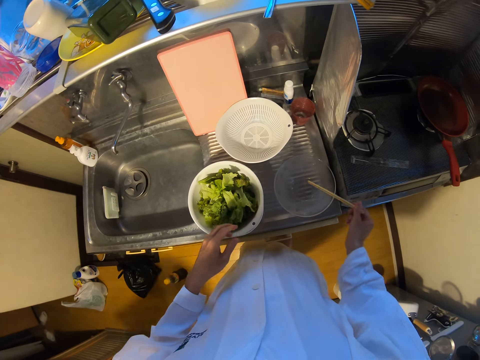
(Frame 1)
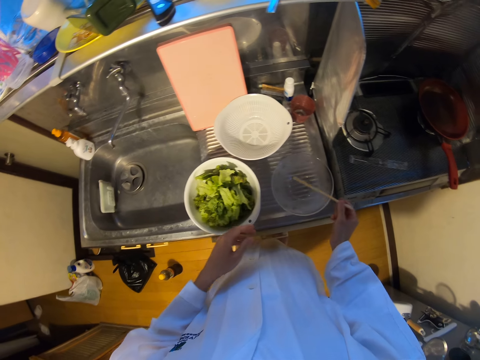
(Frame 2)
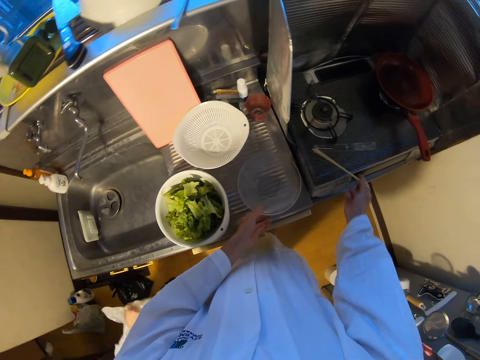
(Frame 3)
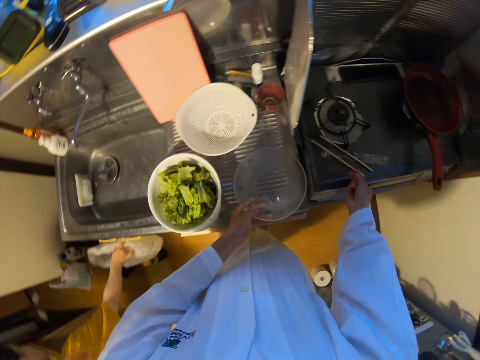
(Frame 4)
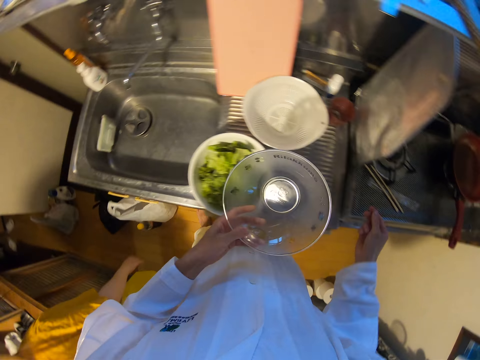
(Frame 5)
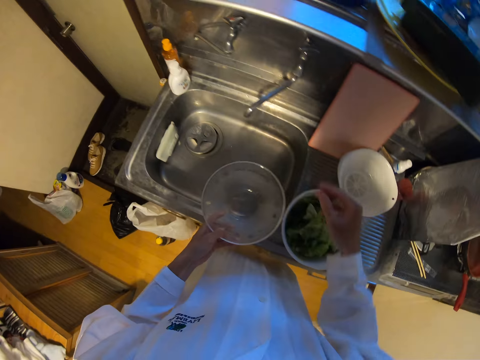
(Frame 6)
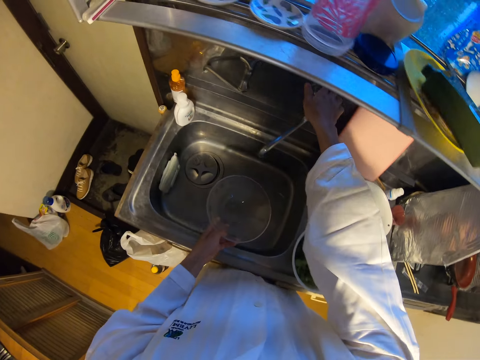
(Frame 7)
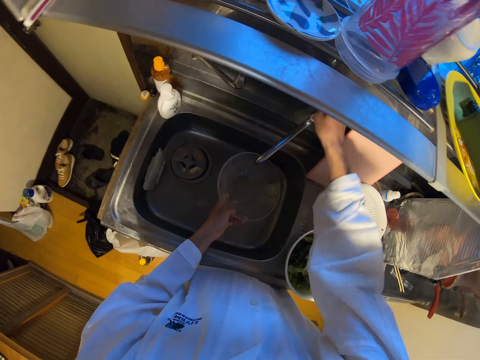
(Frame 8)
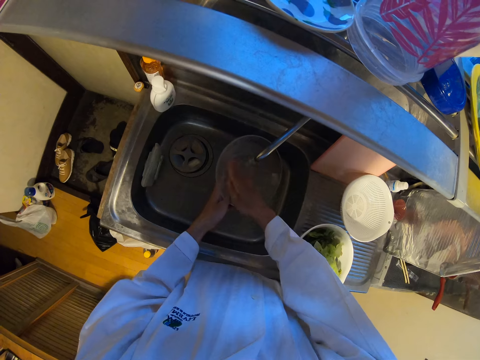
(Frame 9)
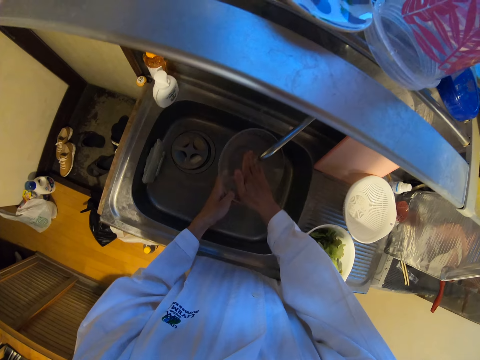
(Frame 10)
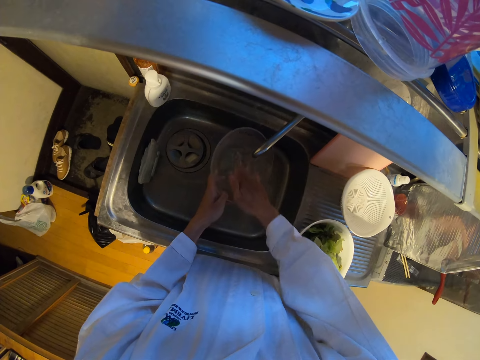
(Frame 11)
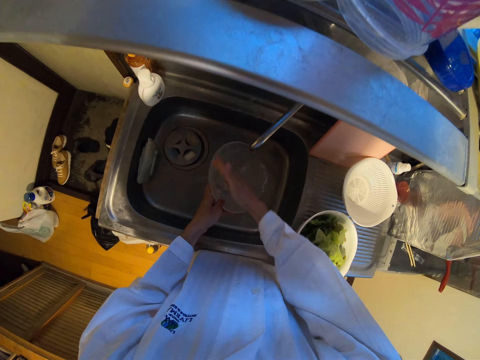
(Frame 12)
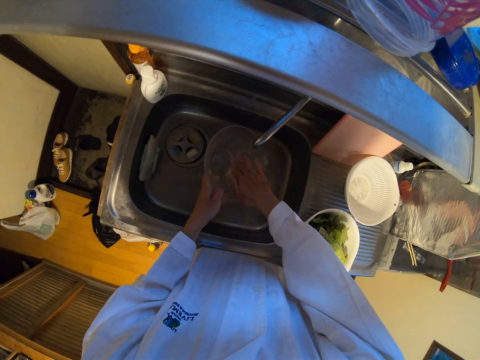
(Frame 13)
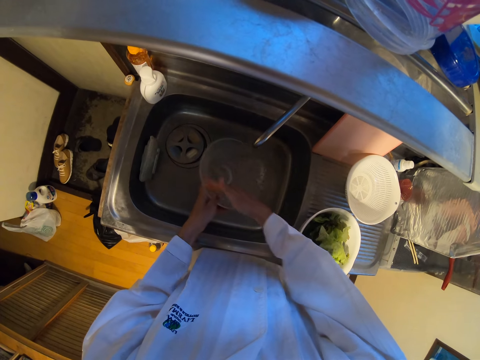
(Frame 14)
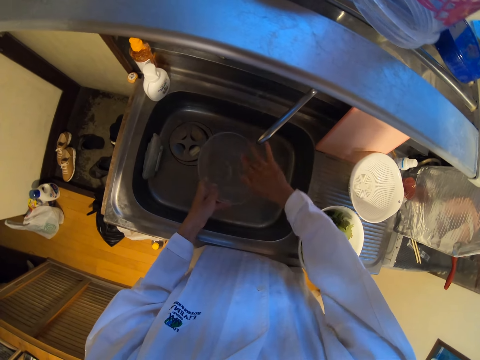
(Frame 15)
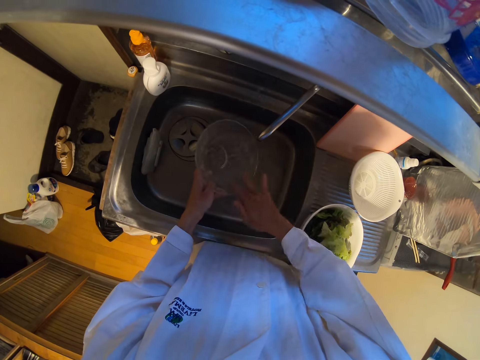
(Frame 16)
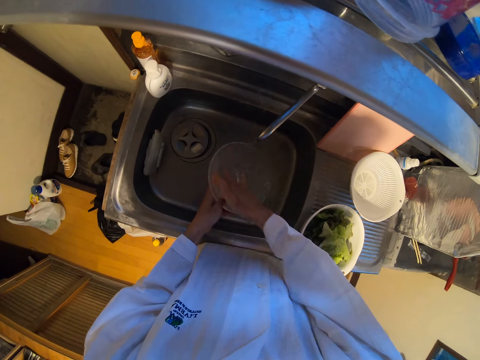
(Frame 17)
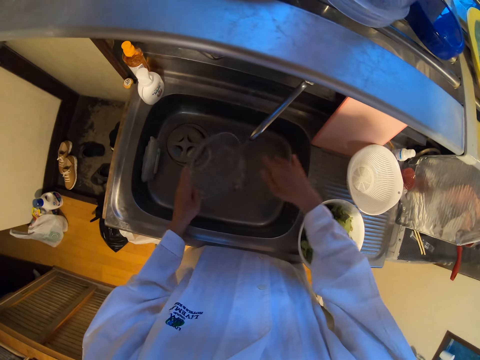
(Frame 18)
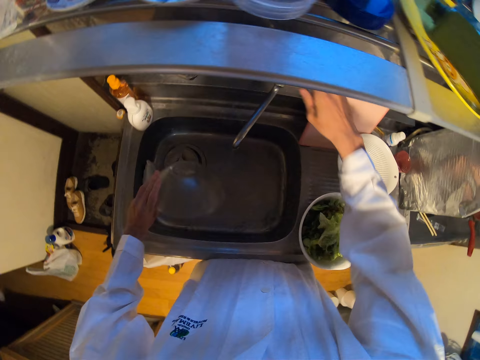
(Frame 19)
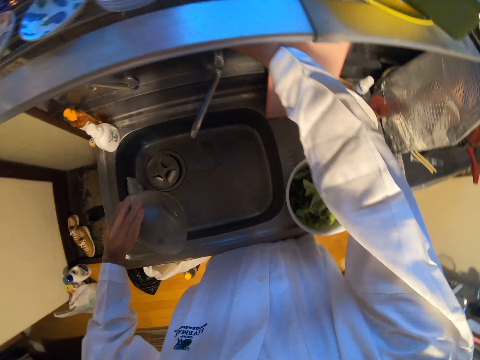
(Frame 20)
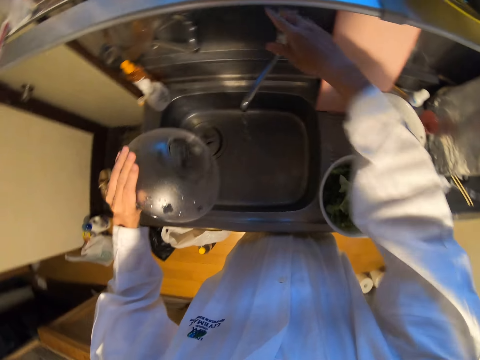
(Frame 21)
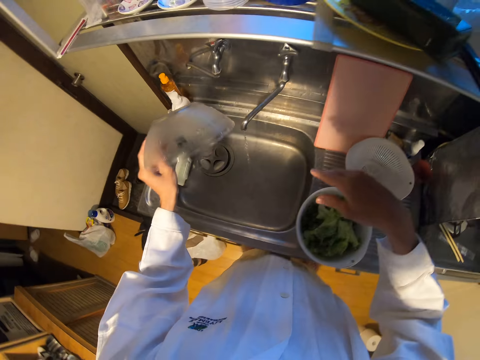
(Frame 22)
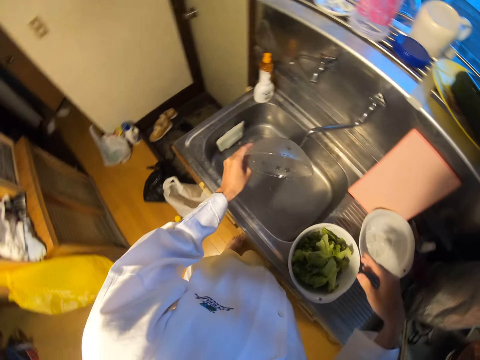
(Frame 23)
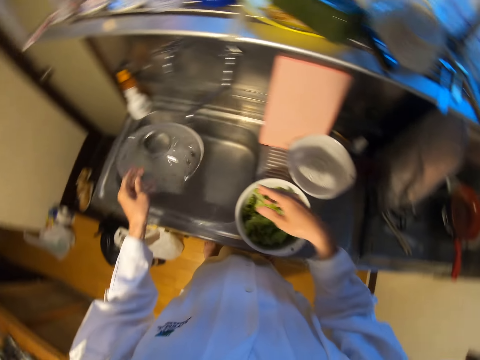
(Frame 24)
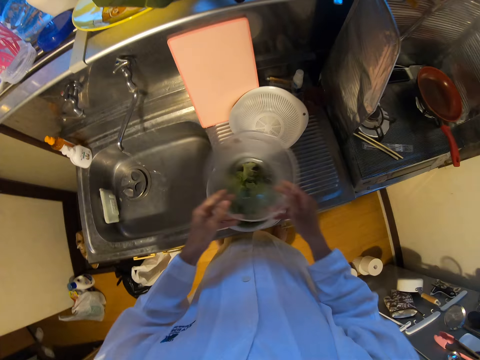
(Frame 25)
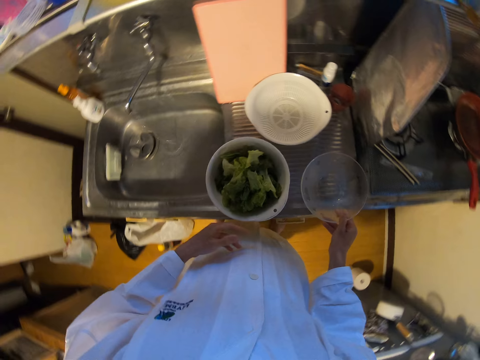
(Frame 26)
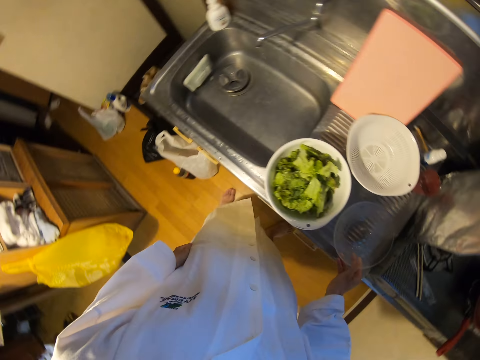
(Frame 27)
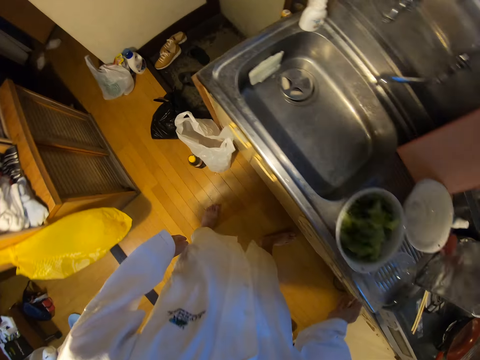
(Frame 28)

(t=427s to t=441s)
The camera wearer holds the chopsticks with both hands. He drops the chopsticks on a bowl on the sink. He drops the chopsticks on a gas cooker. A woman drops a nylon on the floor in the kitchen. The camera wearer picks up the bowl on the sink with his left hand. He puts the bowl in the sink. He opens a tap. He rinses the bowl in the sink with water. He pours the water in the bowl into the sink. He switches off the tap. He drops the bowl on the sink.

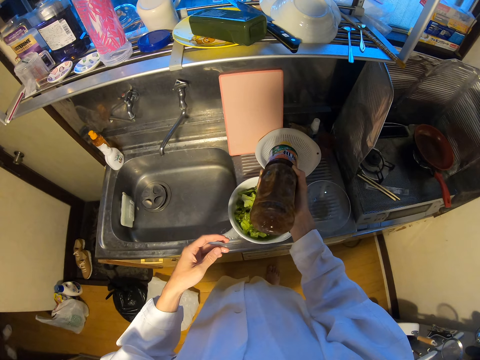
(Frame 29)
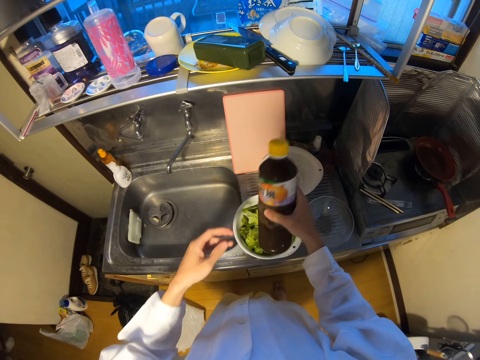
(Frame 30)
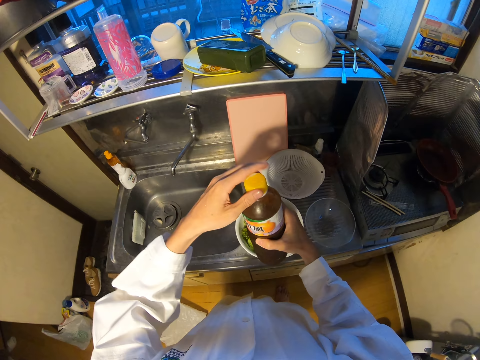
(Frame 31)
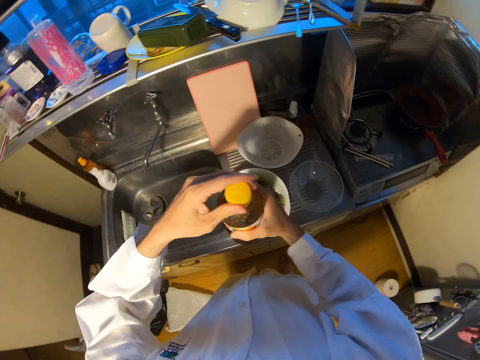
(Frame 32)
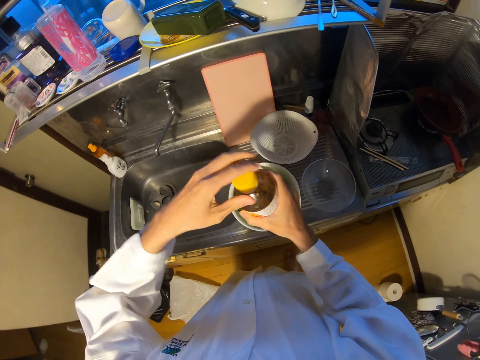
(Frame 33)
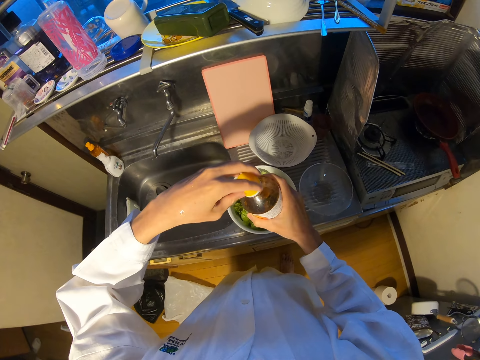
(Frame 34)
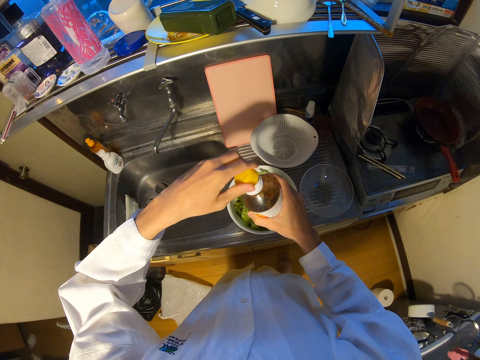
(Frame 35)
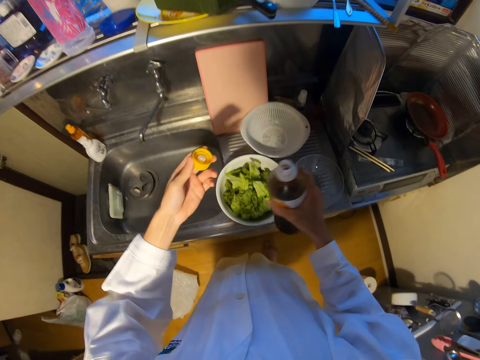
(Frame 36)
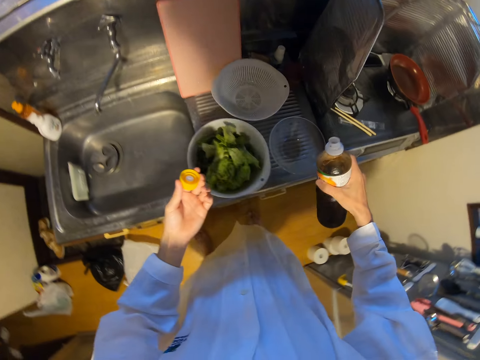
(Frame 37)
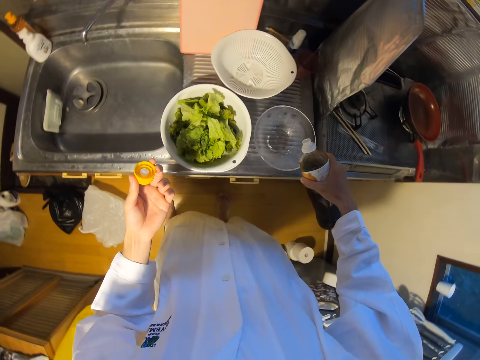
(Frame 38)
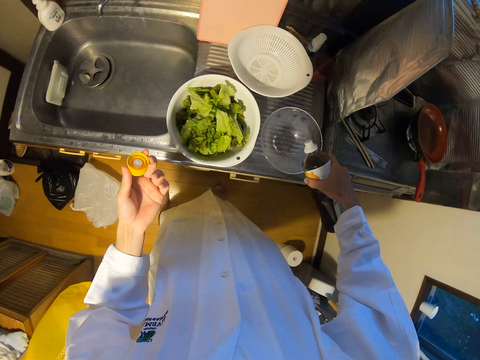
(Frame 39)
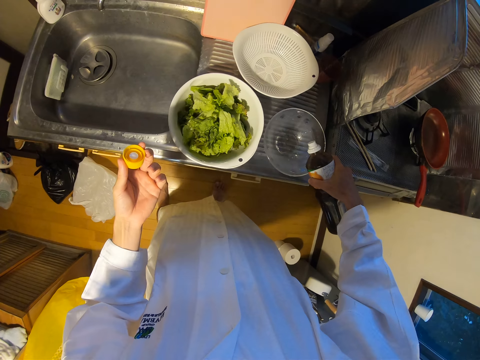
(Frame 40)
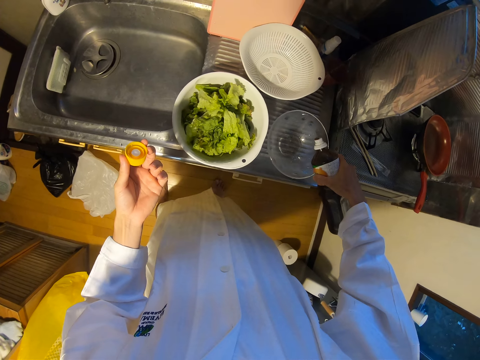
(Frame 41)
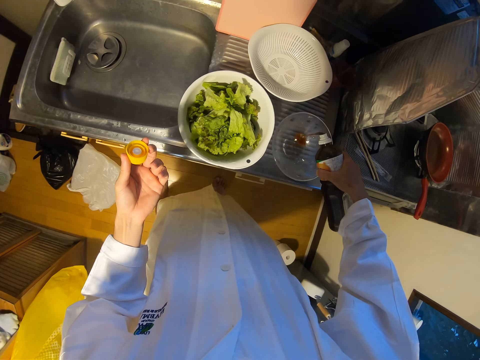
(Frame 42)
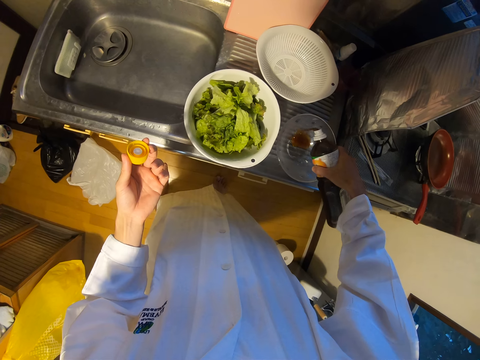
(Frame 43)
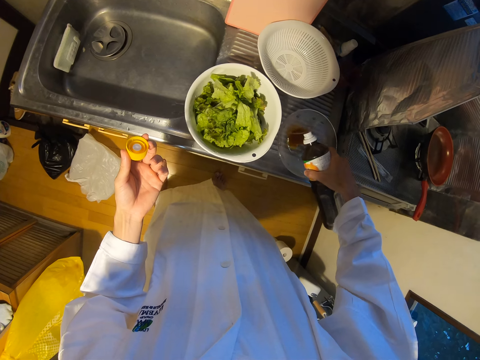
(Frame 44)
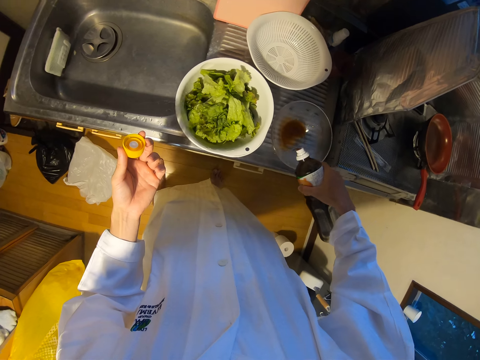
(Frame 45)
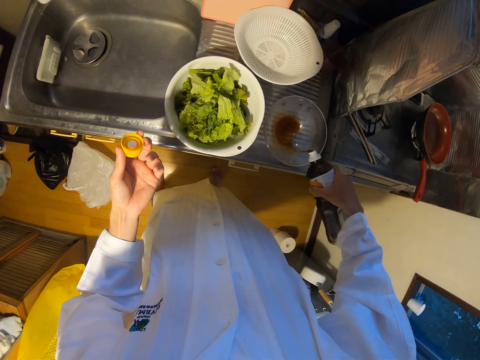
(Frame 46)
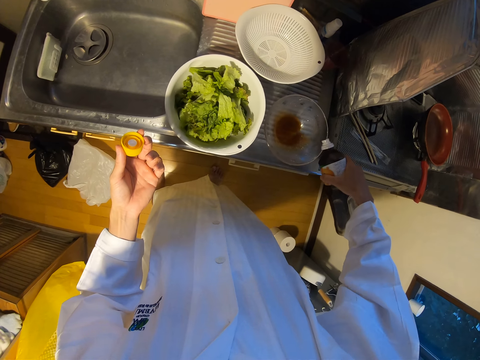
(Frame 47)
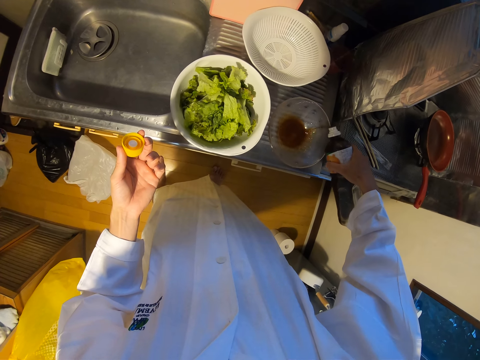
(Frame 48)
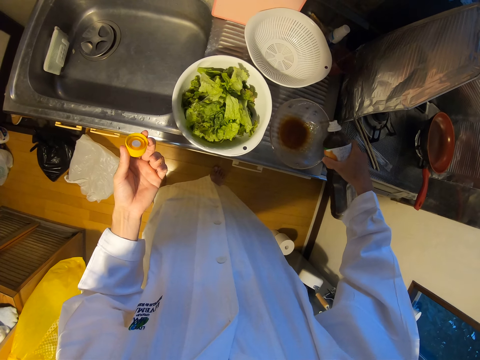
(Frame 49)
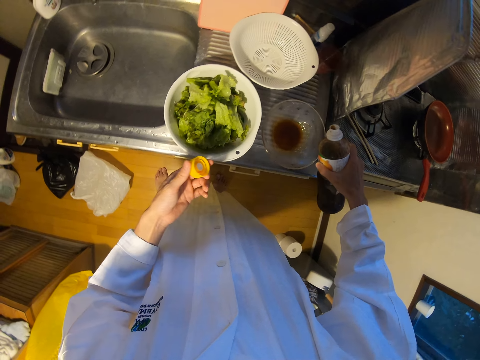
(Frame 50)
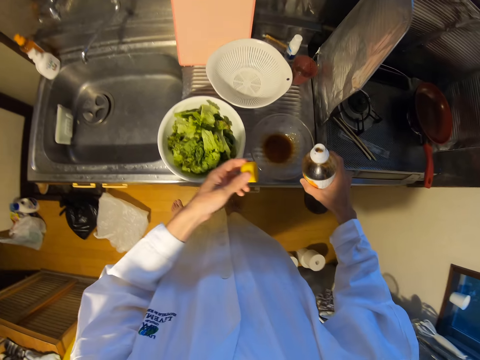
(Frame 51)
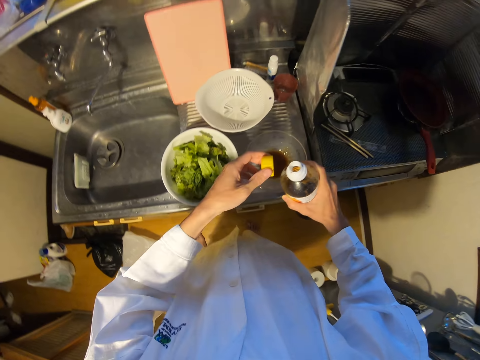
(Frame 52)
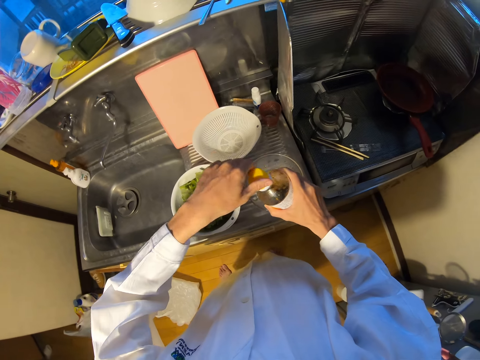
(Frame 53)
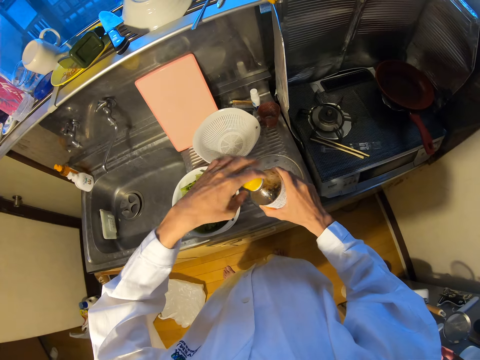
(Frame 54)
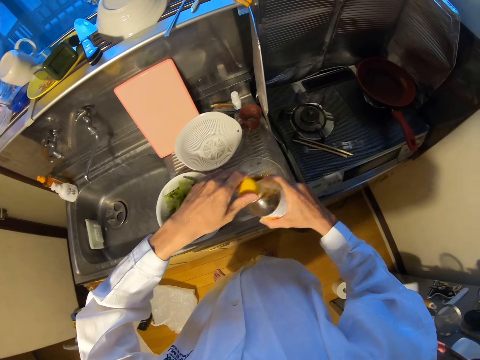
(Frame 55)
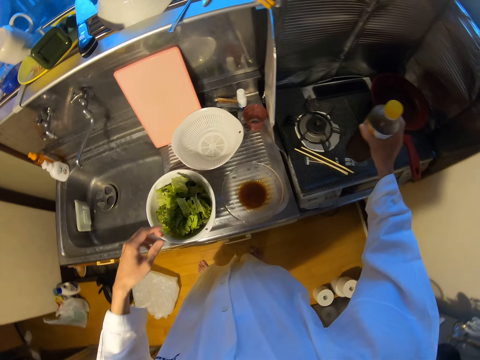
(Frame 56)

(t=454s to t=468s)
The camera wearer opens the lid of the bottle. They pour the oil in the bottle into the bowl on the sink. They cover the bottle with the lid.
